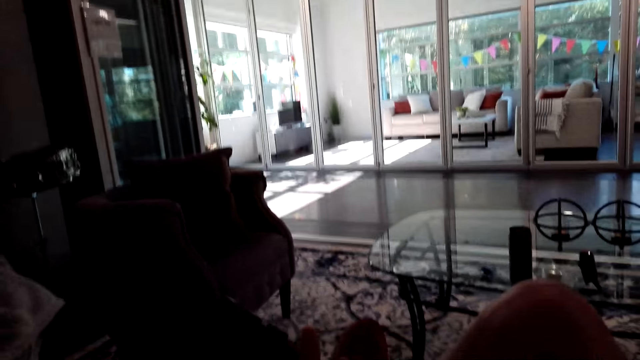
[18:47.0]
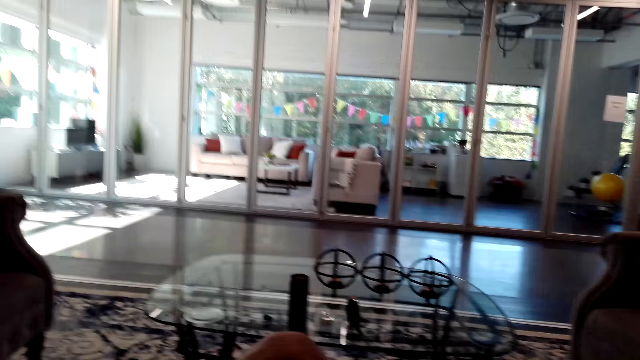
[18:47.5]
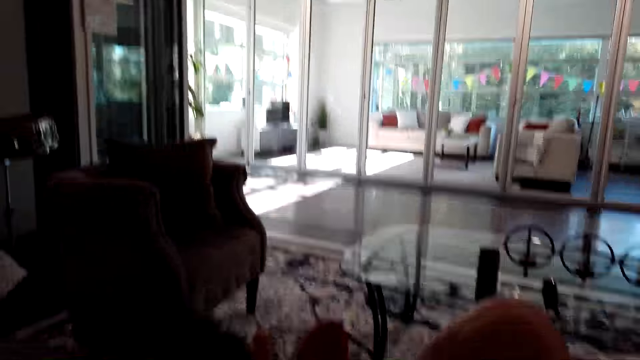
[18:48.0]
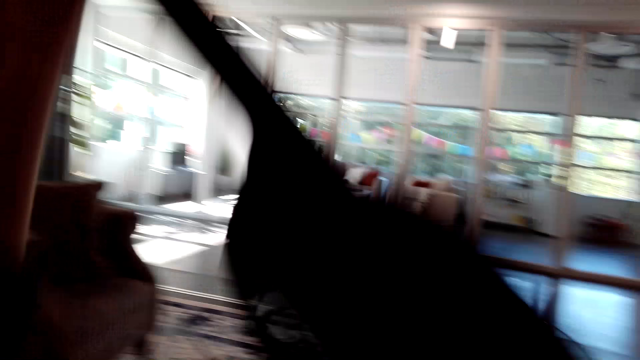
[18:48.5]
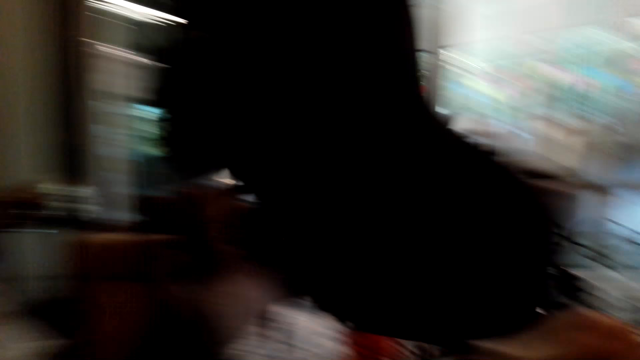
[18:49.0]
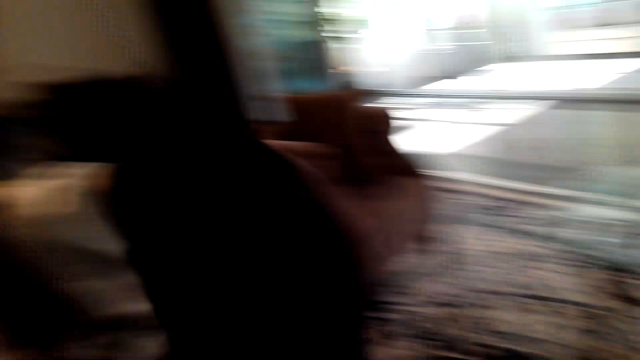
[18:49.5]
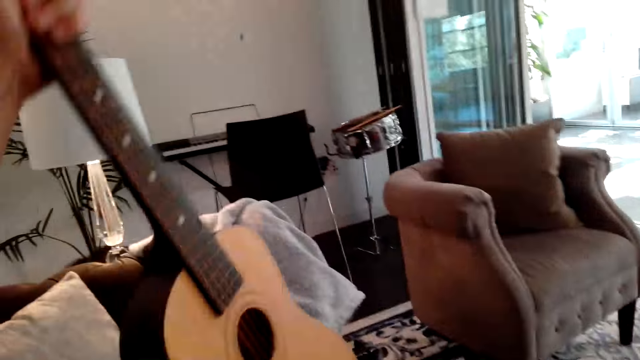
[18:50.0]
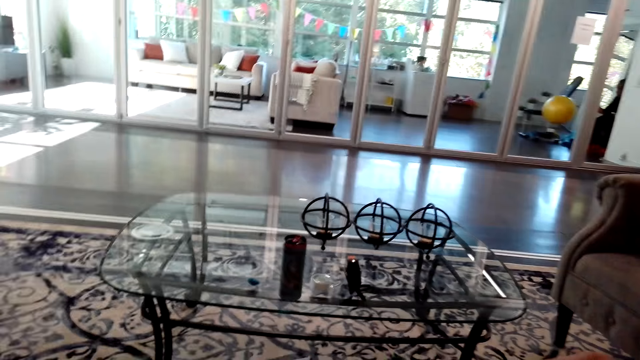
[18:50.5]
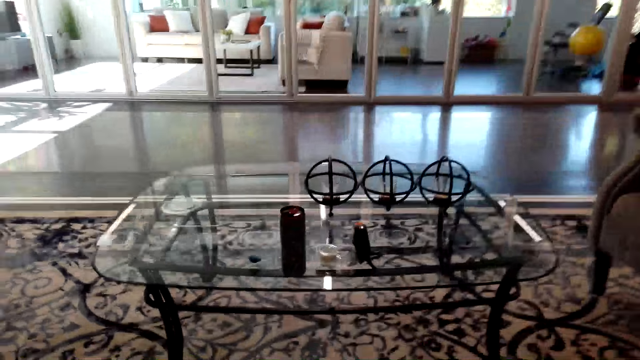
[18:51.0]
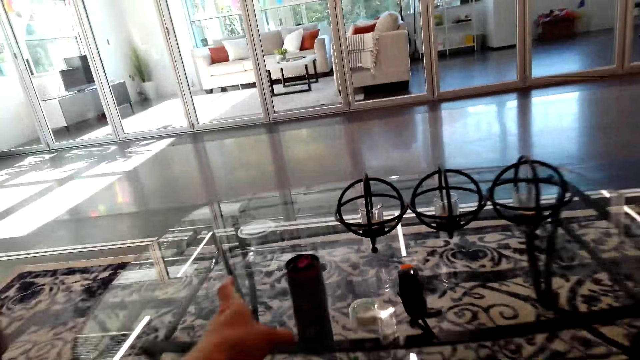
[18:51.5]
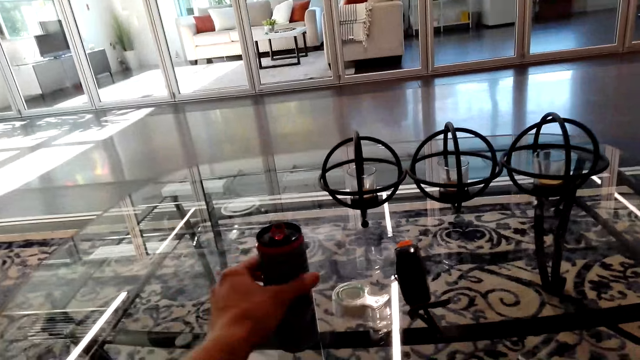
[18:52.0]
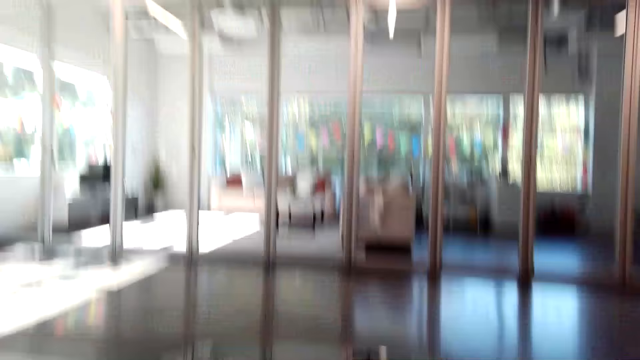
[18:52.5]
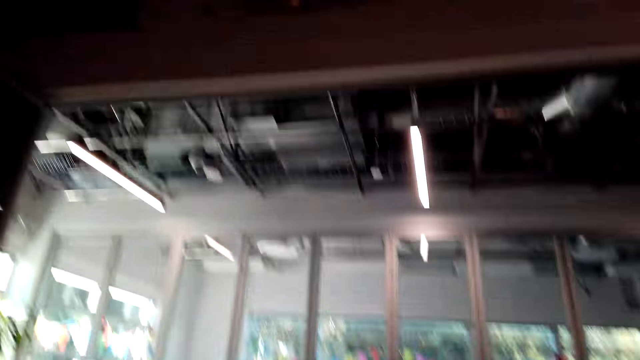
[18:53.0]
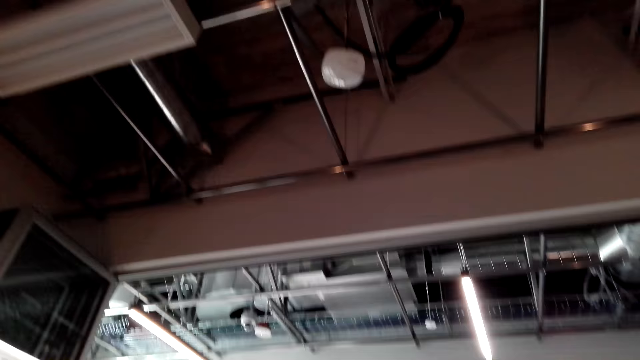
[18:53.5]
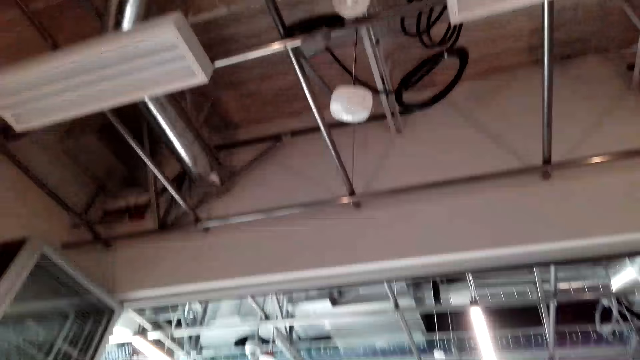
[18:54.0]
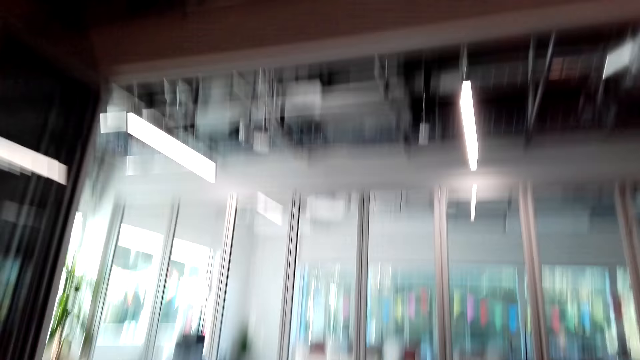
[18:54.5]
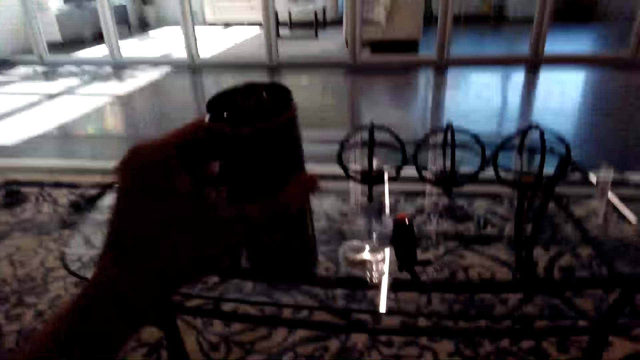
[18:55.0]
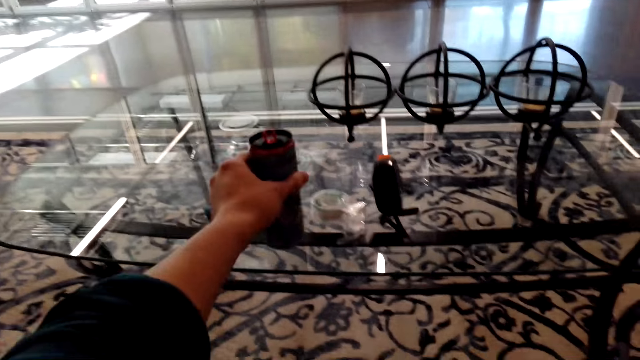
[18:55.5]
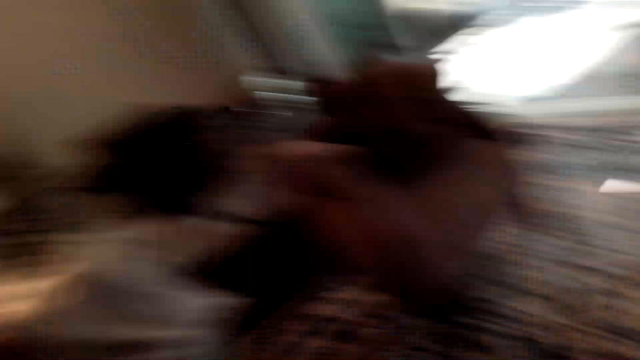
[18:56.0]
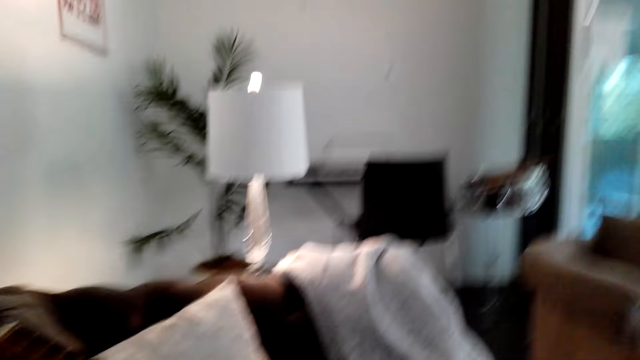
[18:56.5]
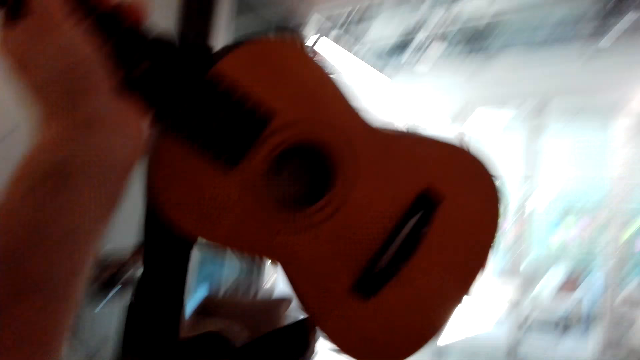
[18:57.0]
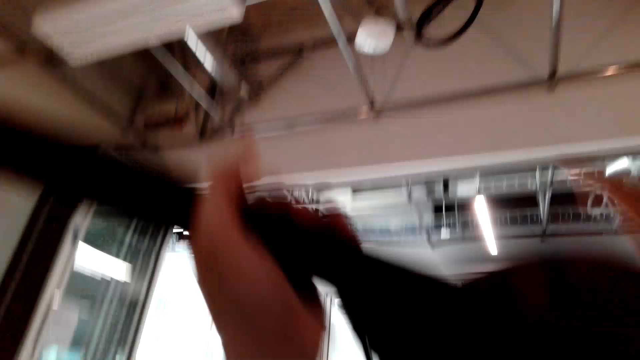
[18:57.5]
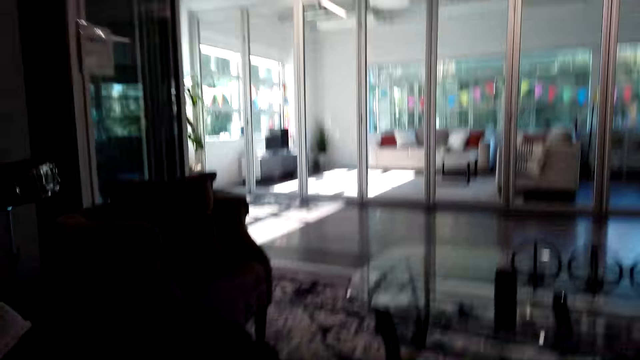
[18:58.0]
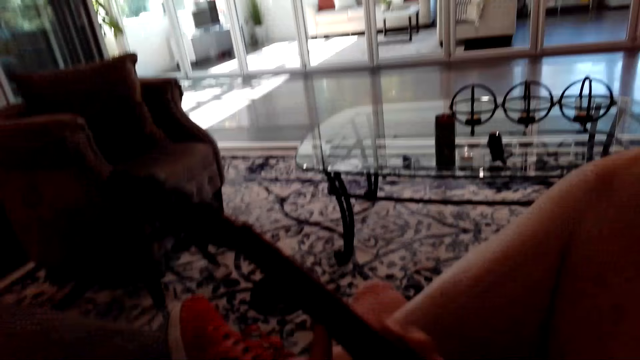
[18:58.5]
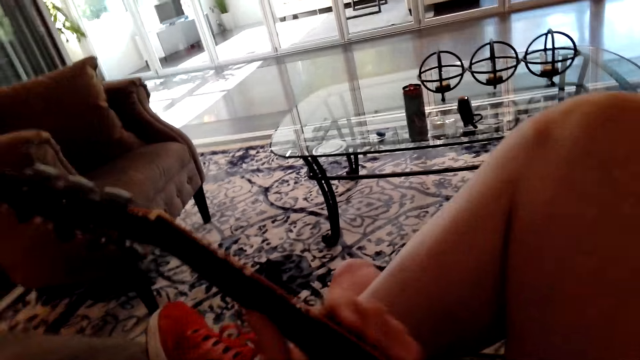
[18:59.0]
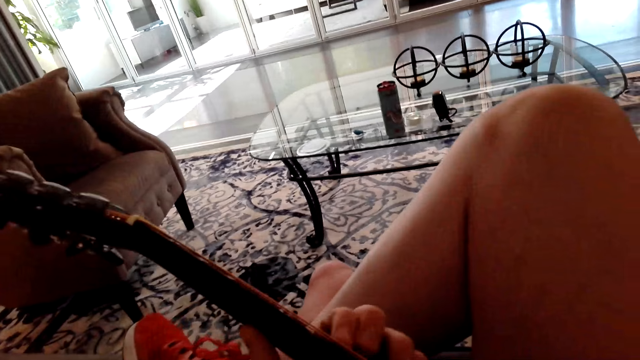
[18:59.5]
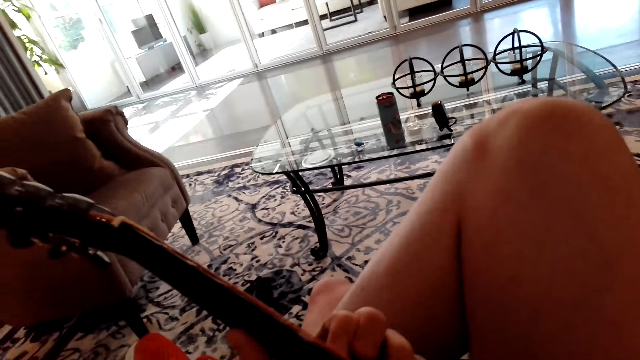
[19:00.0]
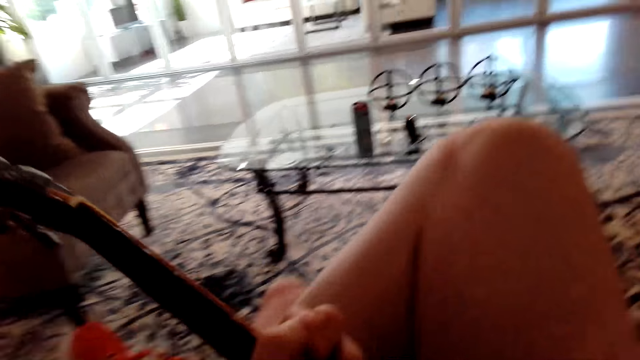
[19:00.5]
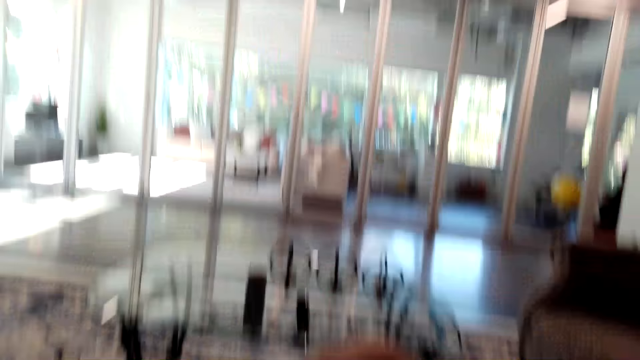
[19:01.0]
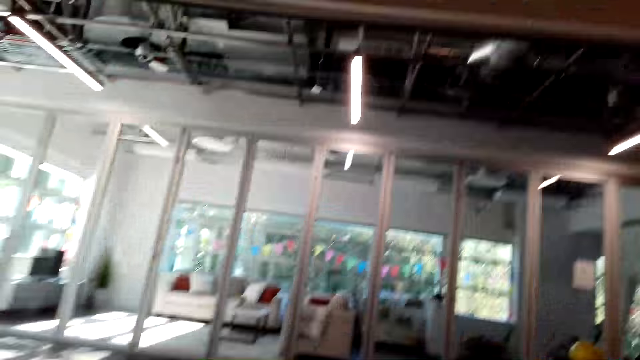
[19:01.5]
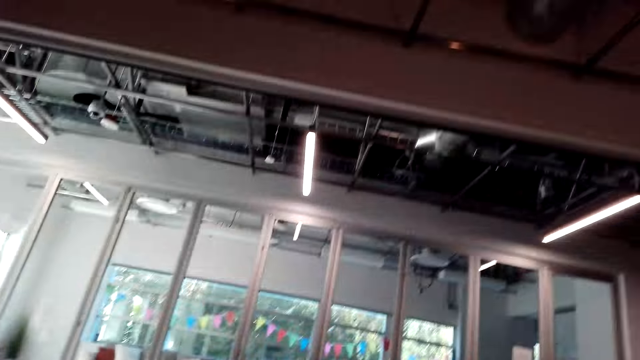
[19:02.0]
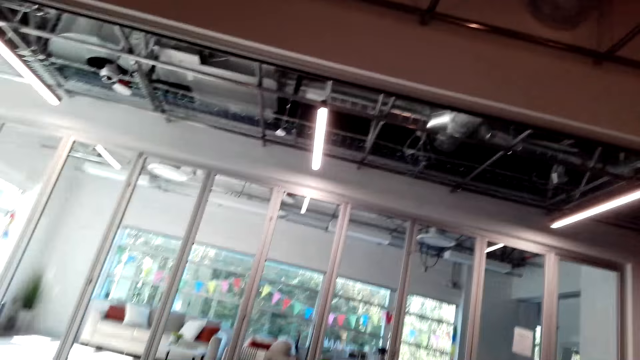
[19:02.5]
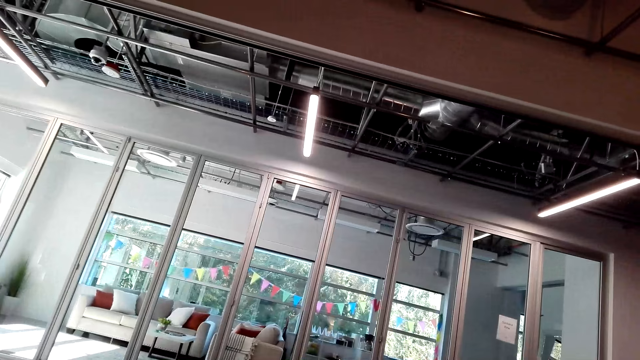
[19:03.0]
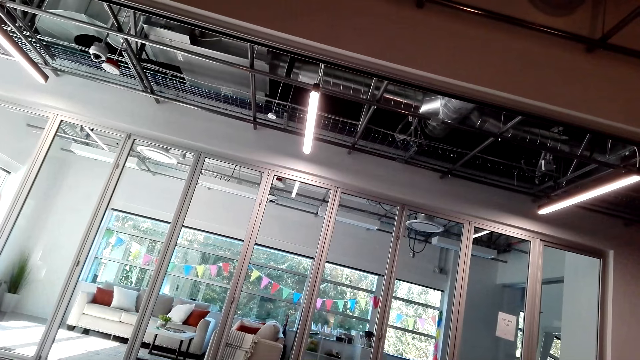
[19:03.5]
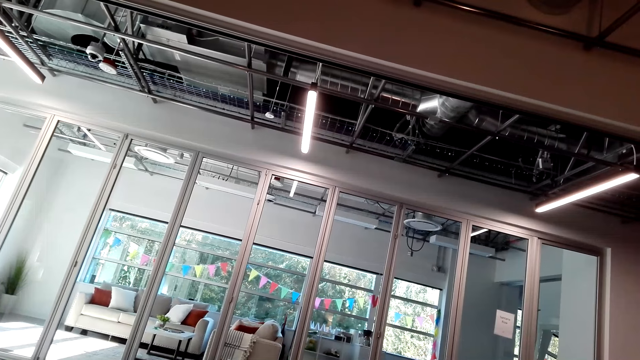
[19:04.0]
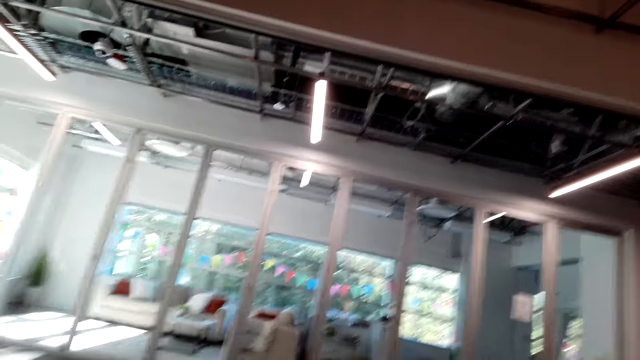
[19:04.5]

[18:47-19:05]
The camera wearer lifts the guitar. They put the guitar on the sofa or chair. They pick up a can of soda or wine. They put the can of soda on the table. They take the guitar. They turn the guitar. They move the guitar to the thigh. They play the guitar.

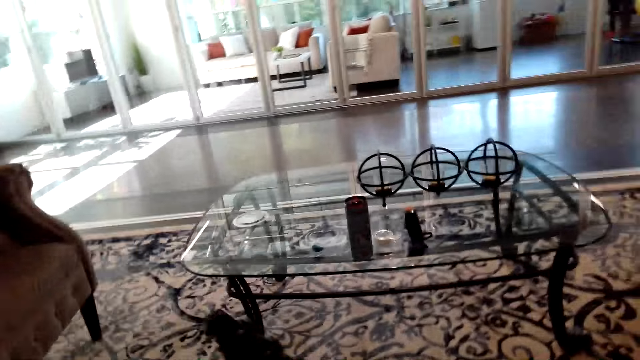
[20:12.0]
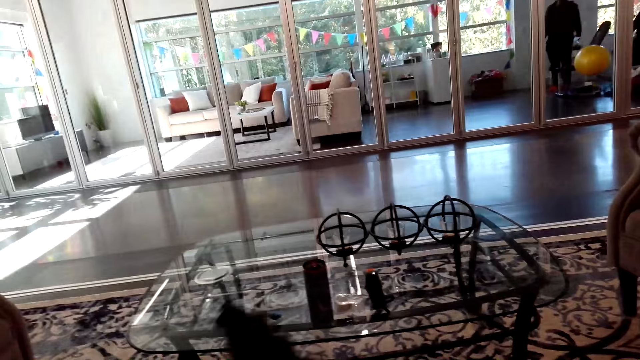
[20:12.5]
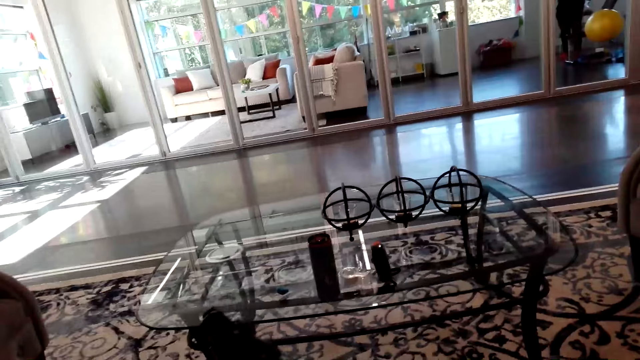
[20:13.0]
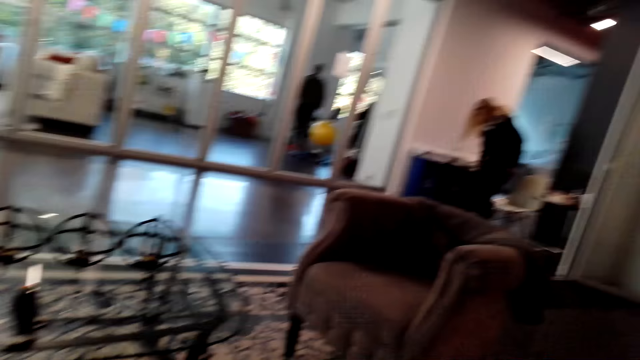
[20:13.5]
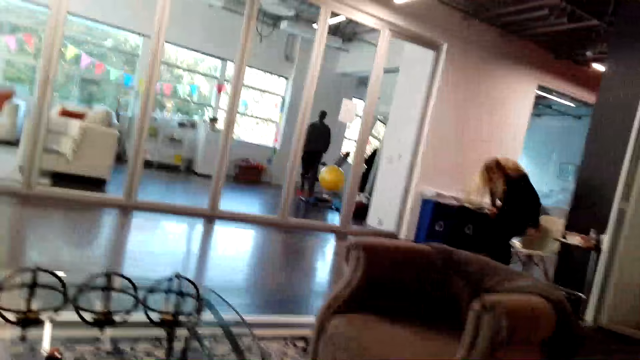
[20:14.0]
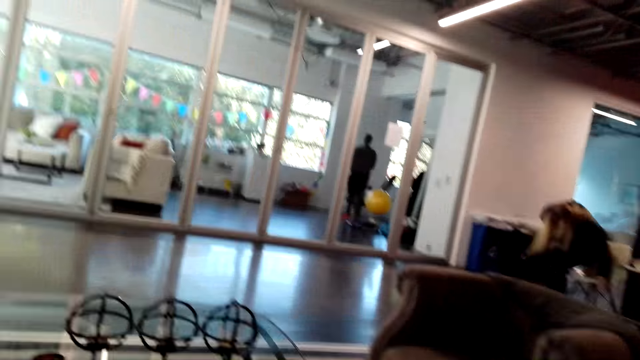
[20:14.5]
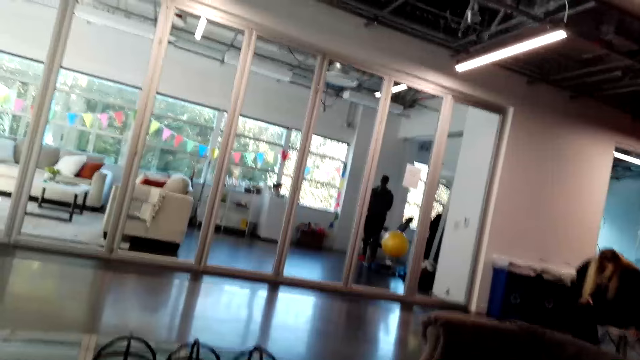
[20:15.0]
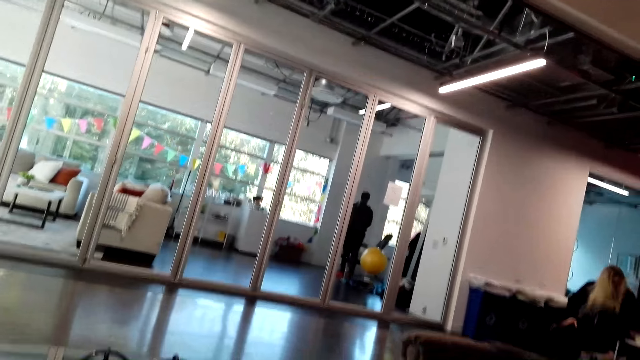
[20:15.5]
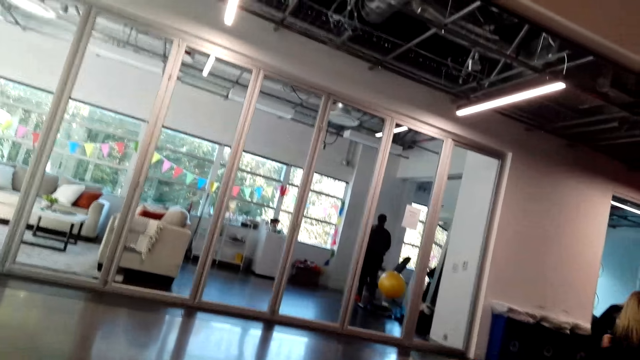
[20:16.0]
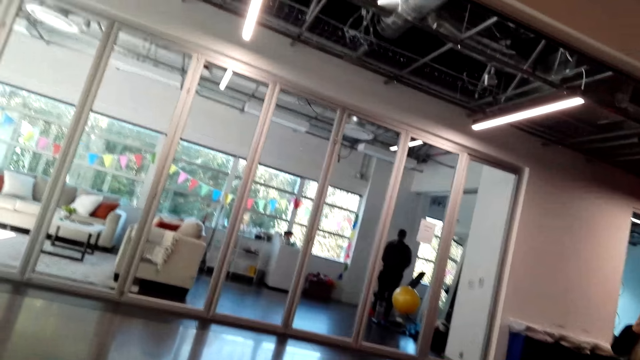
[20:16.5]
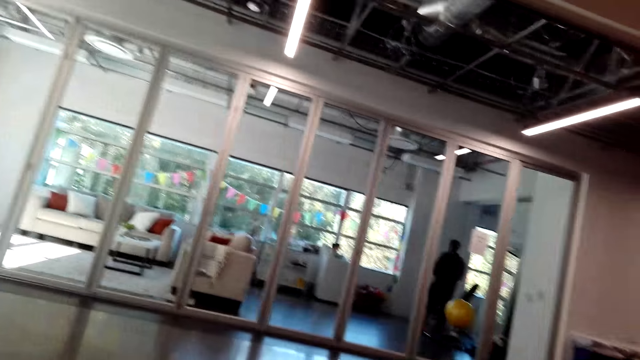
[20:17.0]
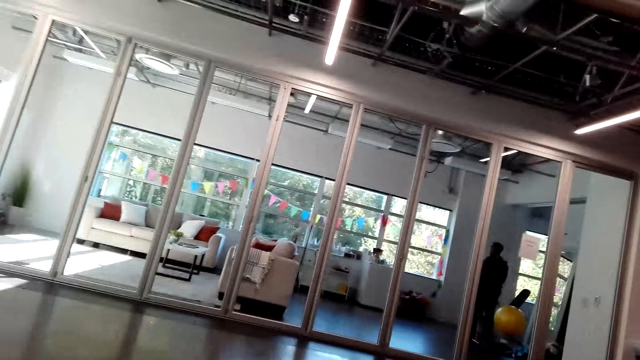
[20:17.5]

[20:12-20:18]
The camera wearer looks at a lady. The lady sits on the chair. The lady moves the hand on the hair.
